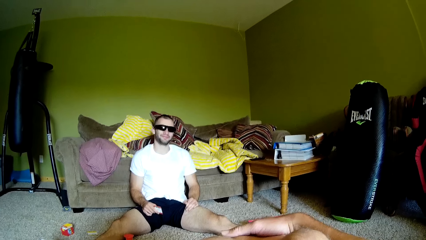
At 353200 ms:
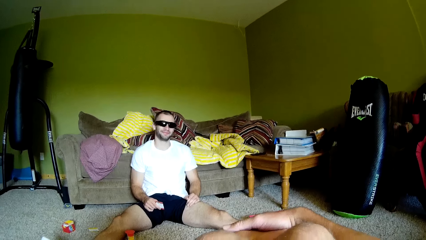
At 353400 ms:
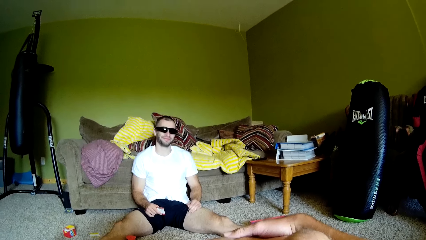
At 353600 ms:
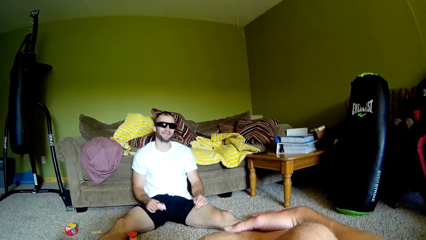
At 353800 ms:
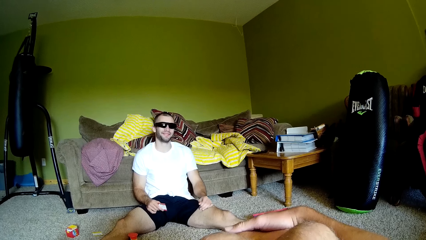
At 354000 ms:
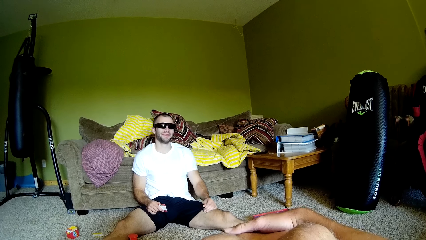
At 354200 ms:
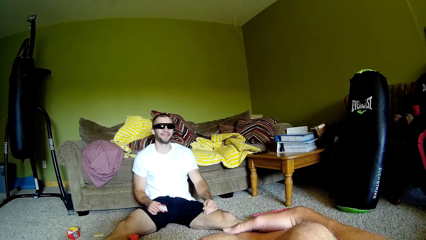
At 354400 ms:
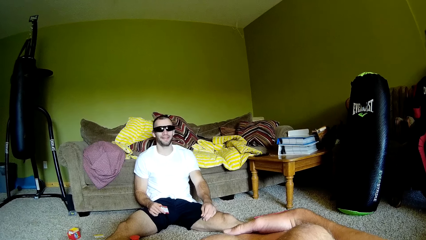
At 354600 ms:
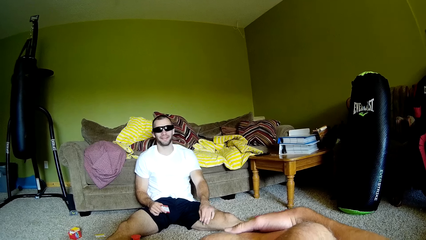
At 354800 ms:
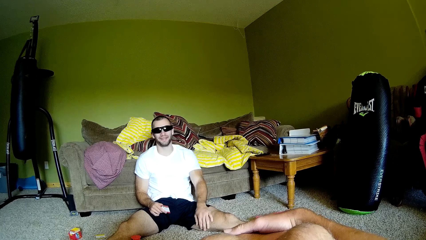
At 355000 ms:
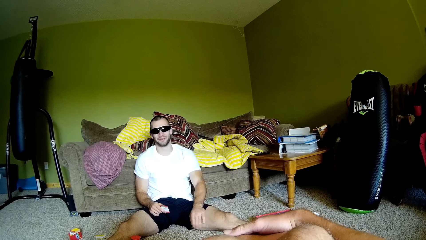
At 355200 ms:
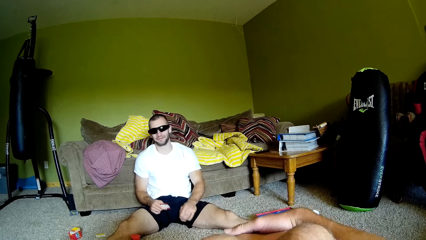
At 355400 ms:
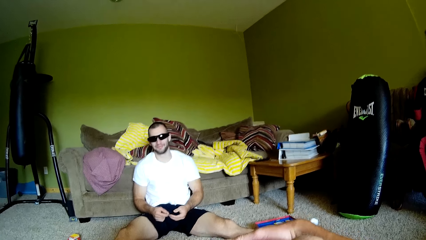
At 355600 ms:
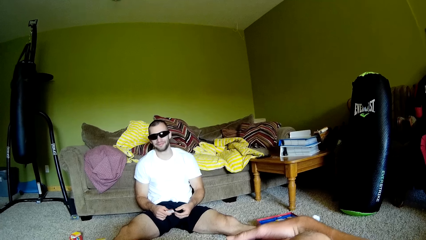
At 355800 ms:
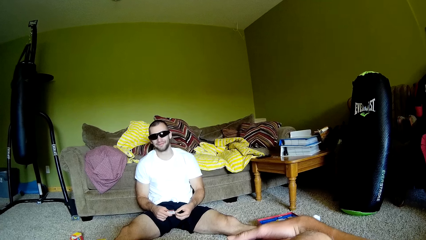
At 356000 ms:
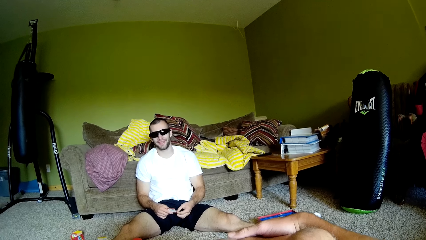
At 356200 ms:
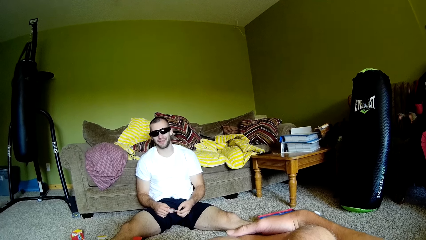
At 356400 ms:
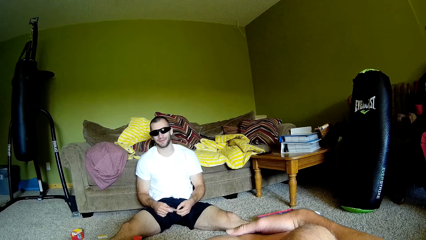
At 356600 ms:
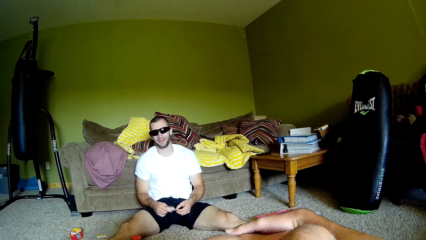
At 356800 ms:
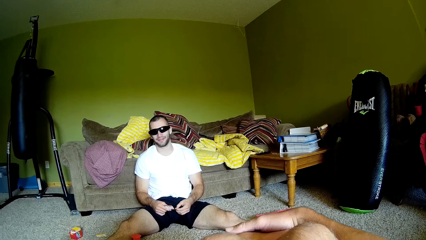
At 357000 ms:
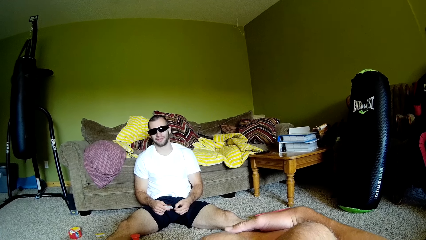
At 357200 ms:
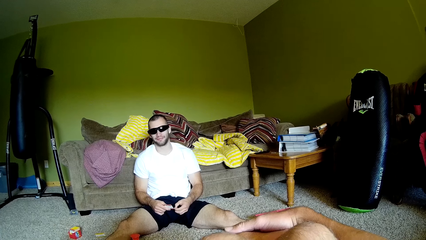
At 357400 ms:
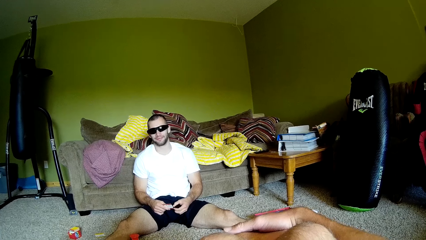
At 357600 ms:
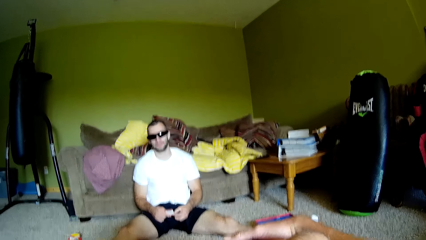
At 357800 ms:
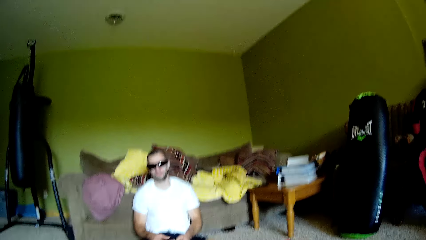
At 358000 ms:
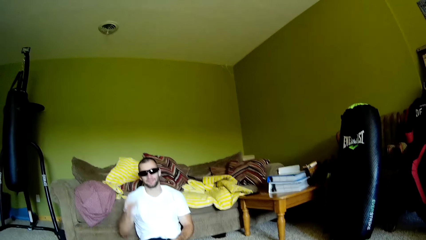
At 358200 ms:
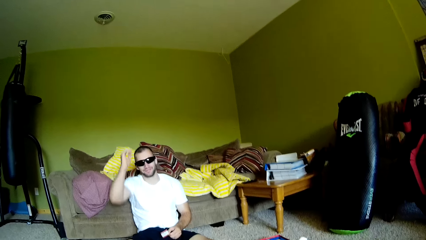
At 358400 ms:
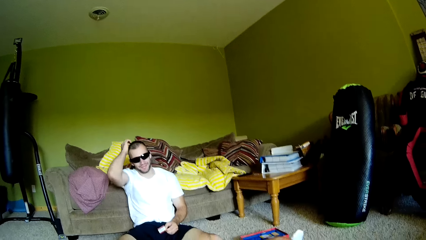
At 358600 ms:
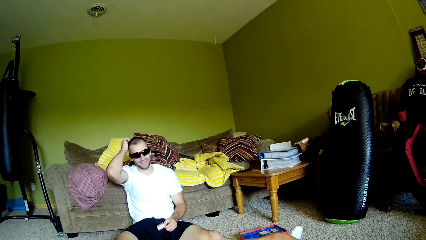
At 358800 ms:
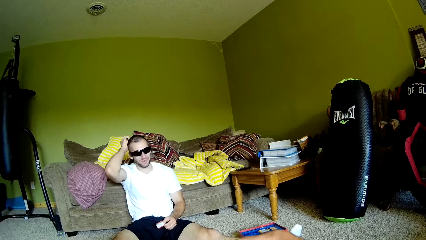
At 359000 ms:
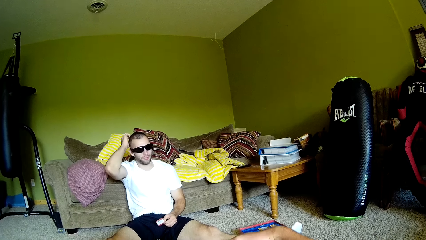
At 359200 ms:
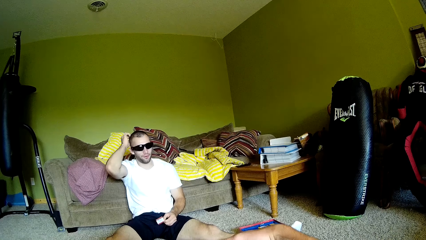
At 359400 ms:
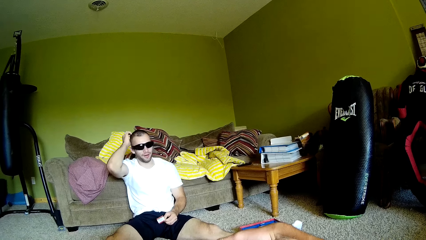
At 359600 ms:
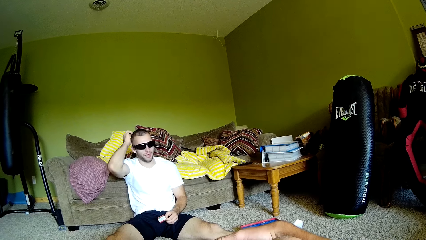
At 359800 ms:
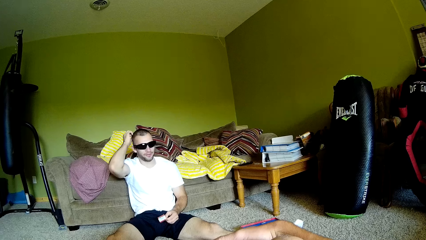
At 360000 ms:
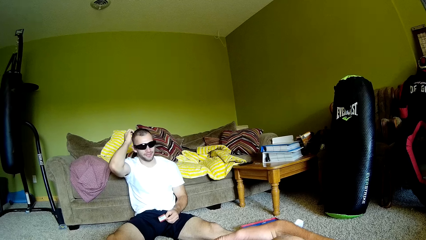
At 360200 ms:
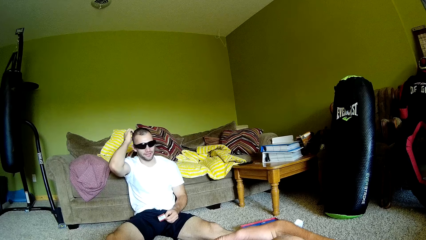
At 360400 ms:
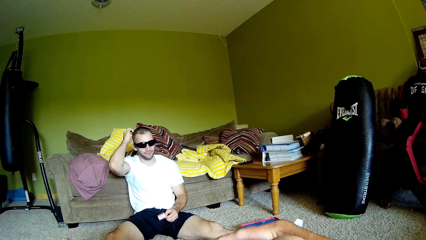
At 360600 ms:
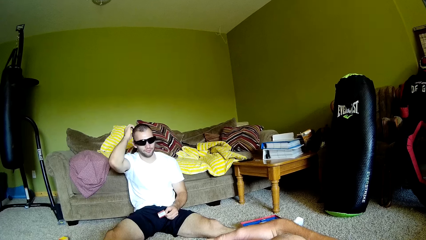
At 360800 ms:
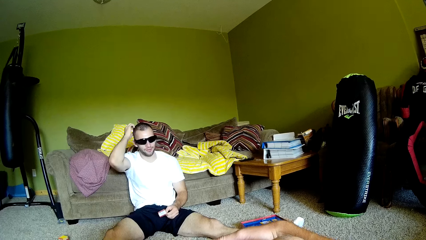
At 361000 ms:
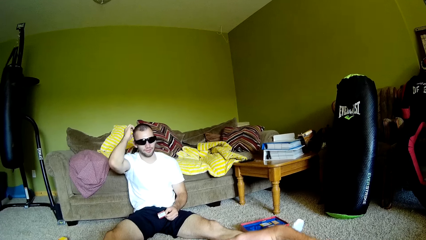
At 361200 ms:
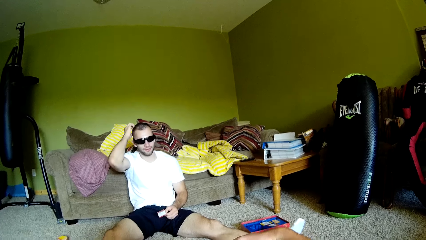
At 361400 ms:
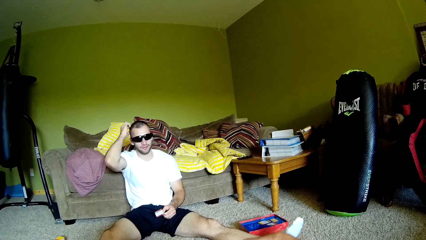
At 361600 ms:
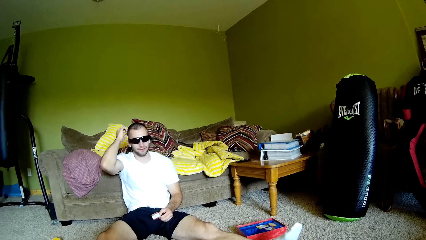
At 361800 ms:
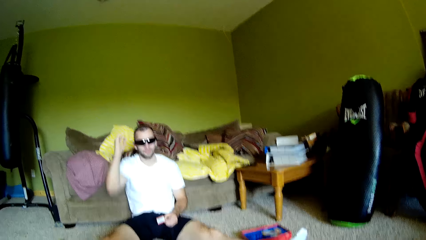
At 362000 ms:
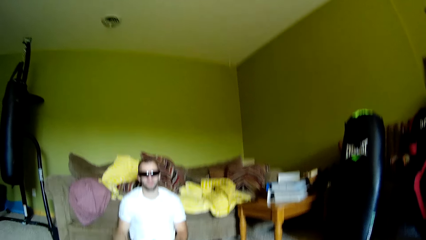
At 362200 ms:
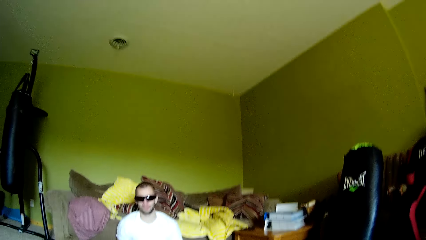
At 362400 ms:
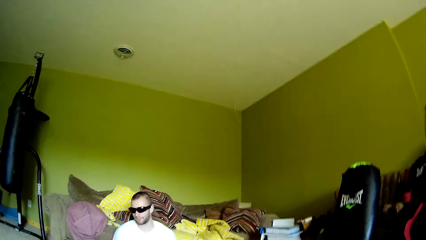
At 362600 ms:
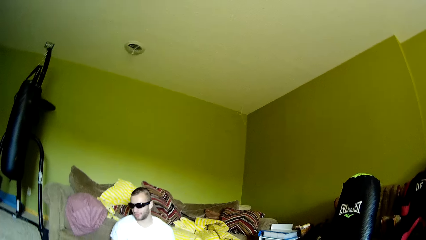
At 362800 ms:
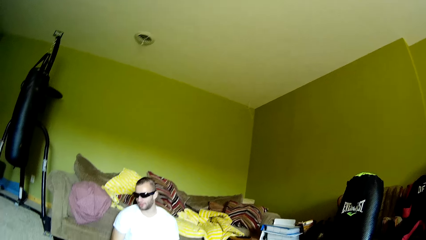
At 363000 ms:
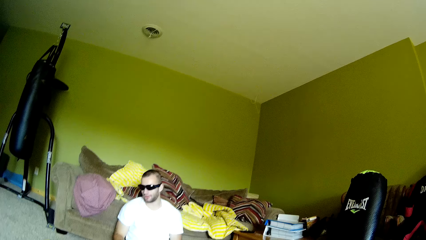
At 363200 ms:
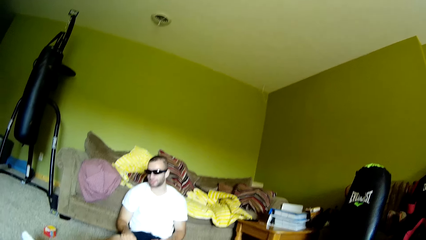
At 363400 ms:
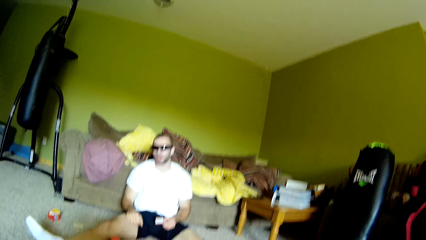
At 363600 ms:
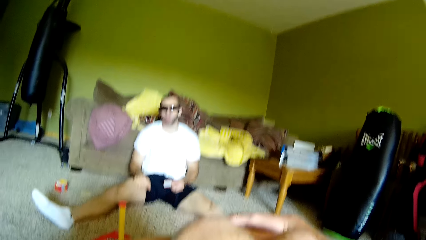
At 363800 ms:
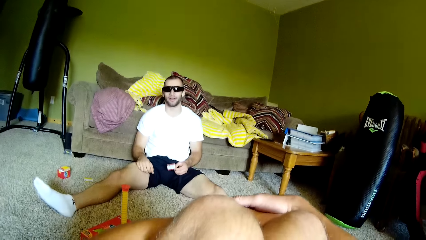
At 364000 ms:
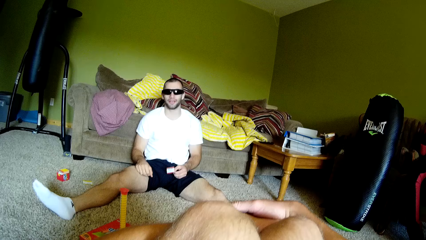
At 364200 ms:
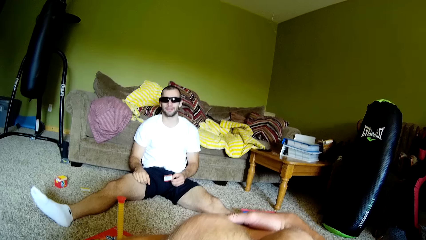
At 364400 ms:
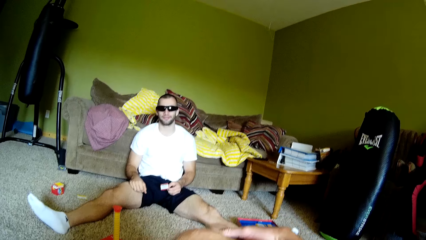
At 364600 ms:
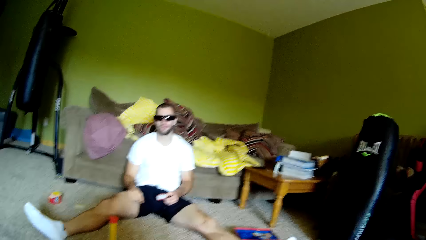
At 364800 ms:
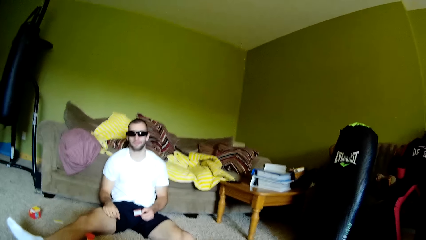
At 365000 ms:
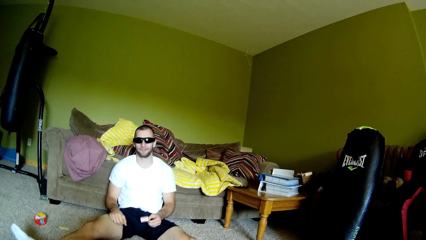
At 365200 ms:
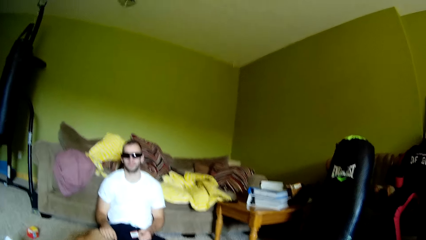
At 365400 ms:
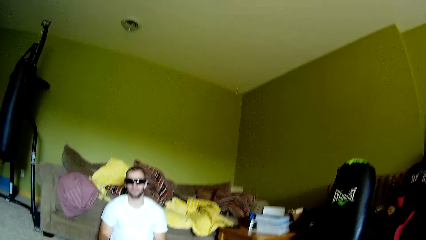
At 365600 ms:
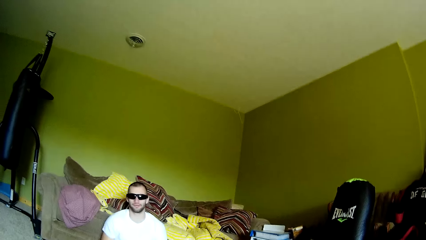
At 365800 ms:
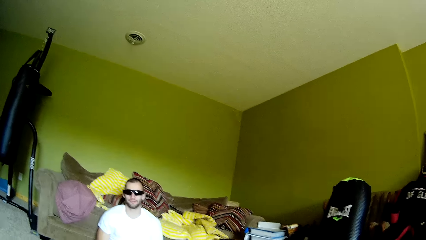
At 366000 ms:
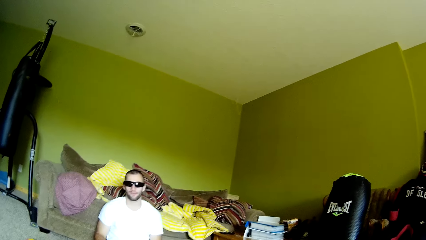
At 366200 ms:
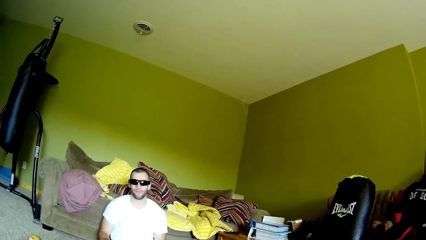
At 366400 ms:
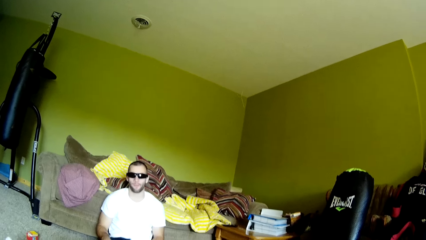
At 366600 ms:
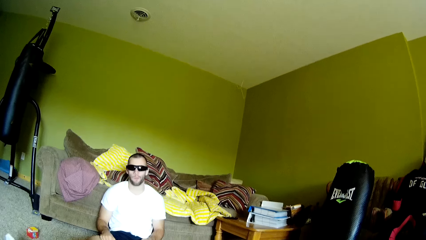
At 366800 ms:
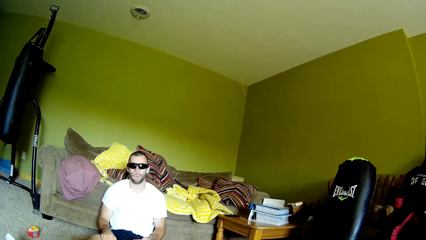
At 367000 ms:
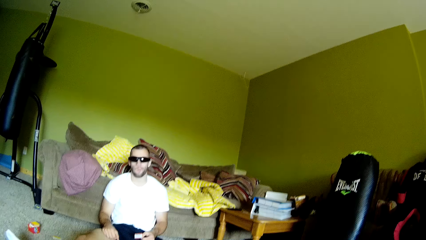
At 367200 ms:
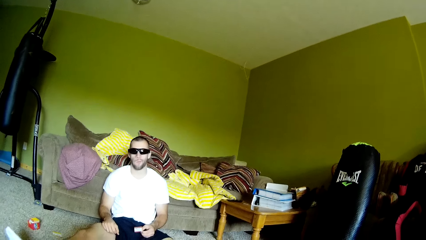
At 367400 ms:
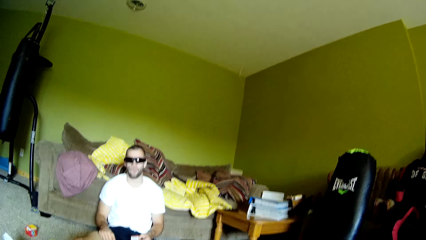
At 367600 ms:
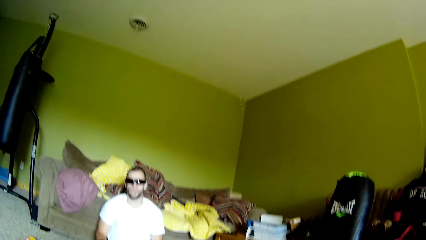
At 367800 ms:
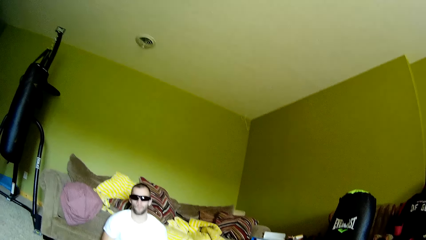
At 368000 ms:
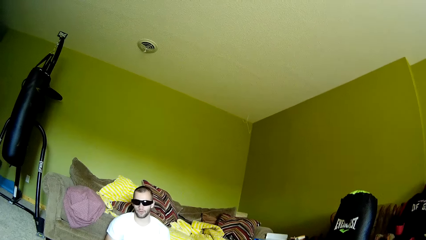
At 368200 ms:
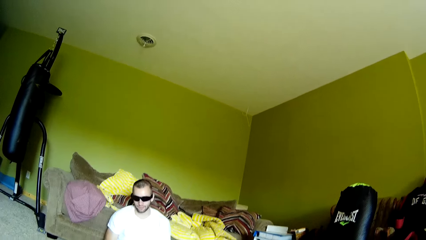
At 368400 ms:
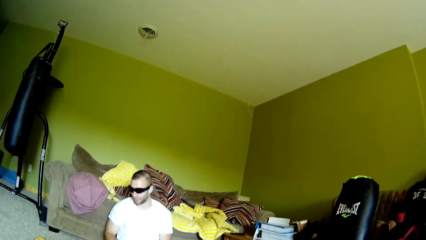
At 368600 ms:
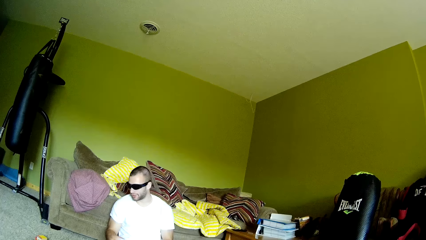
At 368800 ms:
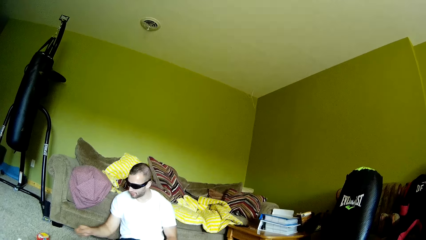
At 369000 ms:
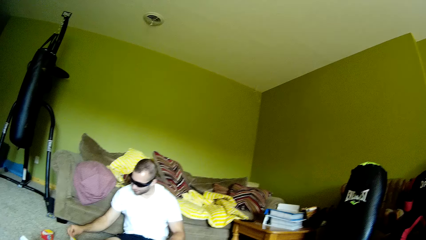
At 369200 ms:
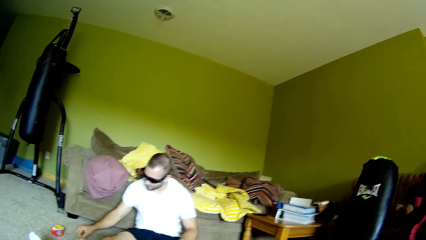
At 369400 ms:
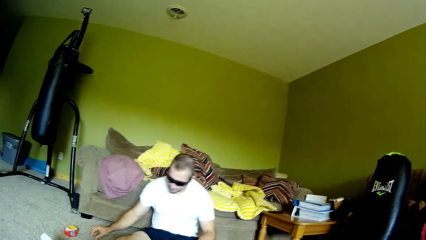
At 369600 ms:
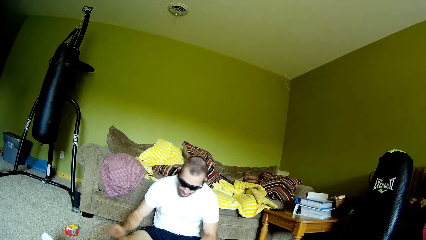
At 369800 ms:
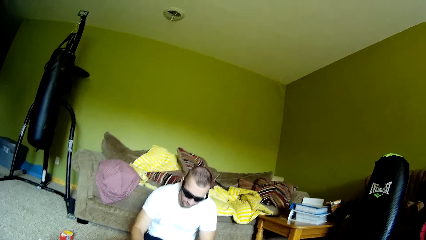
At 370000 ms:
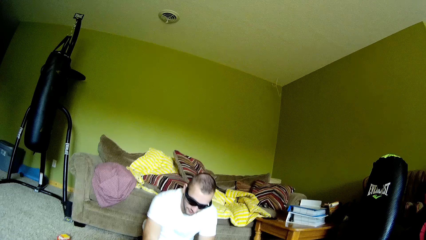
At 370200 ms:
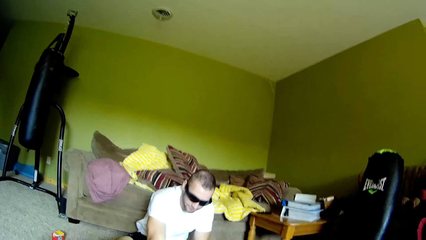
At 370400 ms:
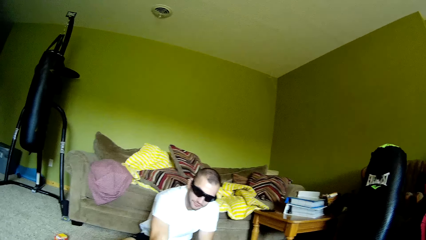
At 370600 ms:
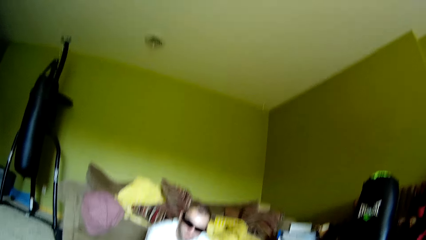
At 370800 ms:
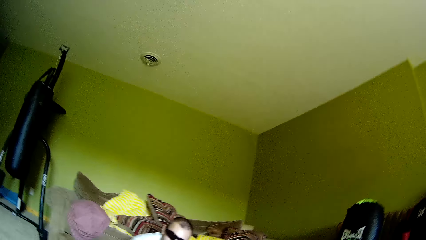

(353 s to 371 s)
A man scratches the head with hand. The camera wearer dialogues with the man. They put something on the floor. The man picks the paper from the floor.
